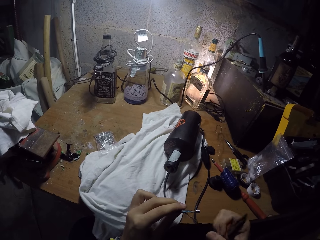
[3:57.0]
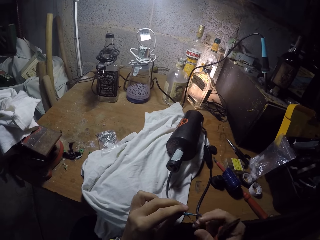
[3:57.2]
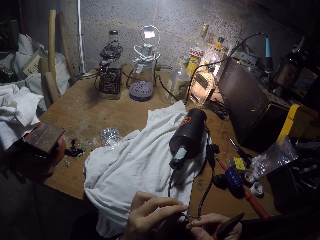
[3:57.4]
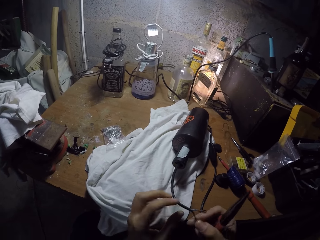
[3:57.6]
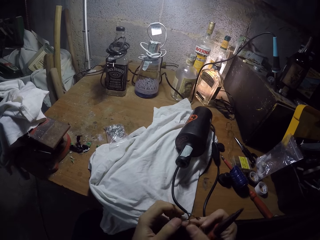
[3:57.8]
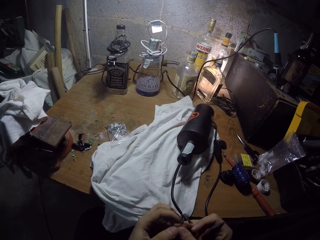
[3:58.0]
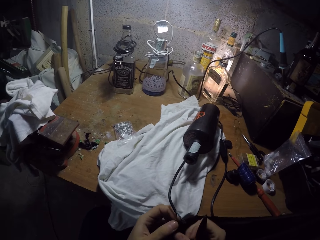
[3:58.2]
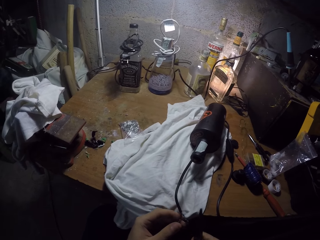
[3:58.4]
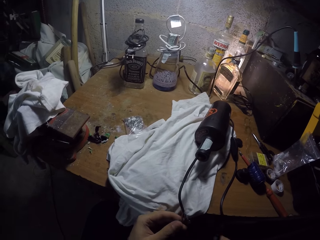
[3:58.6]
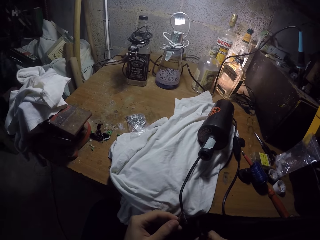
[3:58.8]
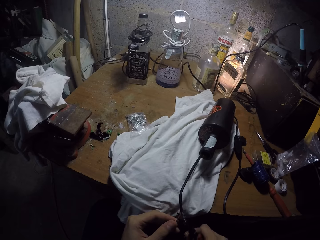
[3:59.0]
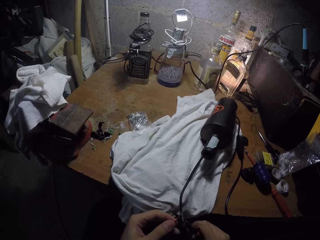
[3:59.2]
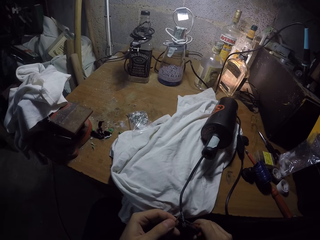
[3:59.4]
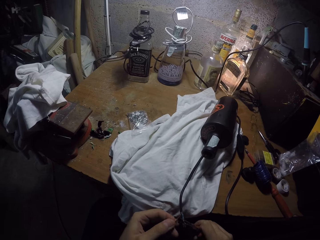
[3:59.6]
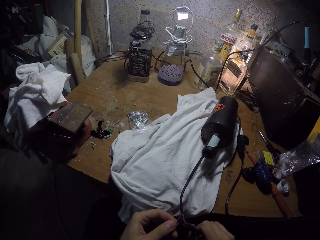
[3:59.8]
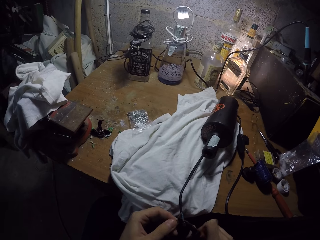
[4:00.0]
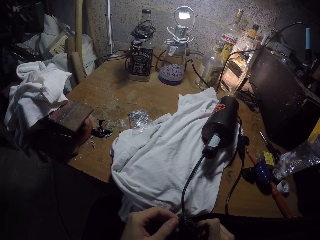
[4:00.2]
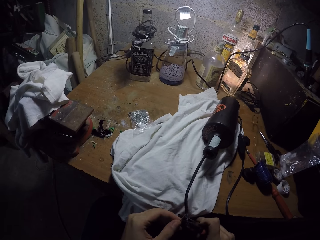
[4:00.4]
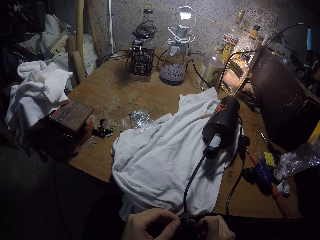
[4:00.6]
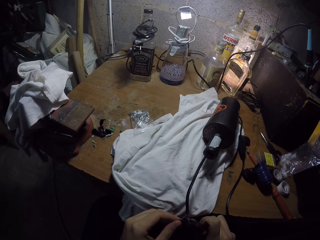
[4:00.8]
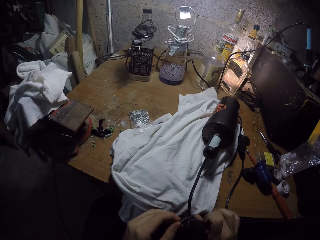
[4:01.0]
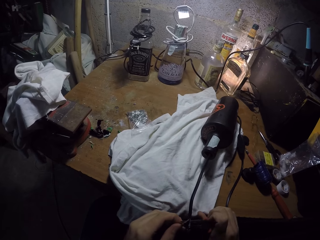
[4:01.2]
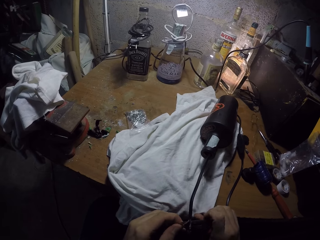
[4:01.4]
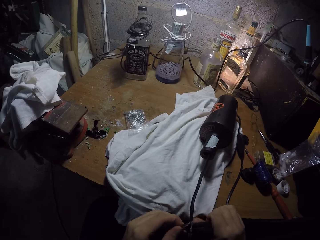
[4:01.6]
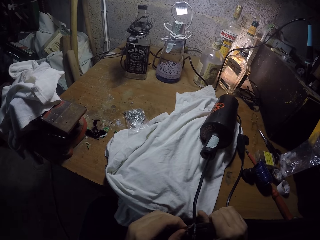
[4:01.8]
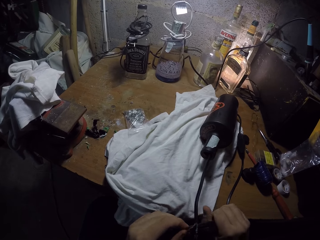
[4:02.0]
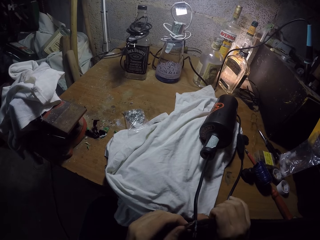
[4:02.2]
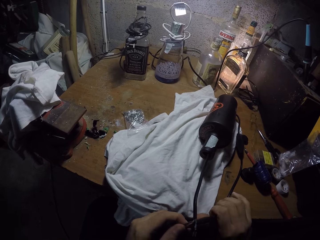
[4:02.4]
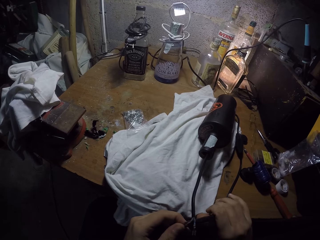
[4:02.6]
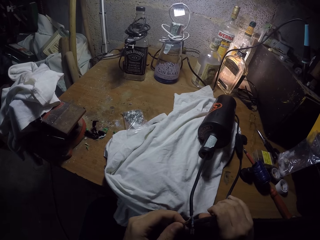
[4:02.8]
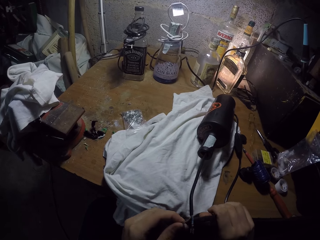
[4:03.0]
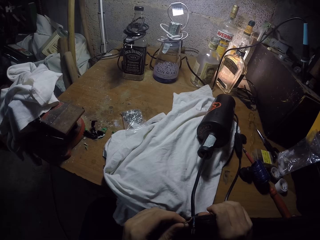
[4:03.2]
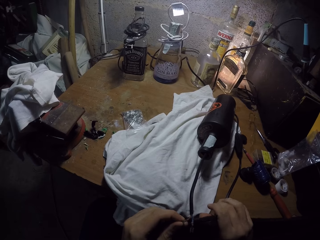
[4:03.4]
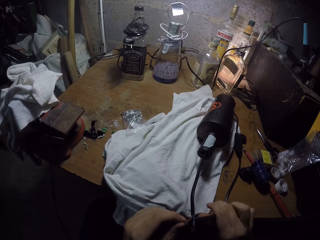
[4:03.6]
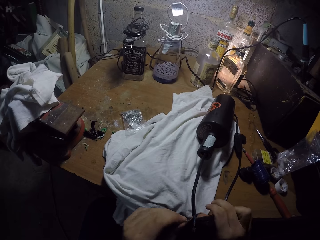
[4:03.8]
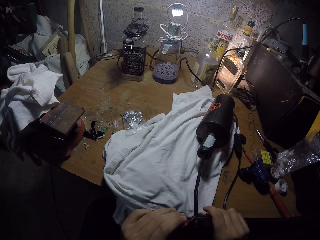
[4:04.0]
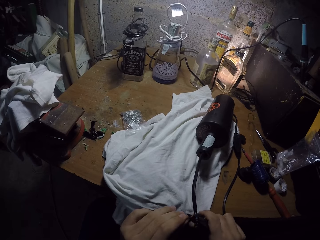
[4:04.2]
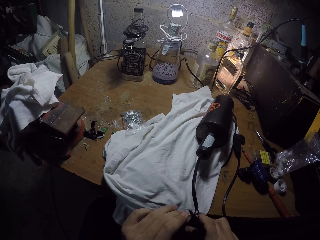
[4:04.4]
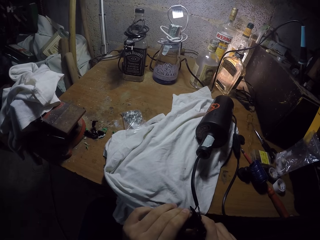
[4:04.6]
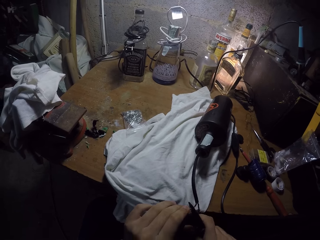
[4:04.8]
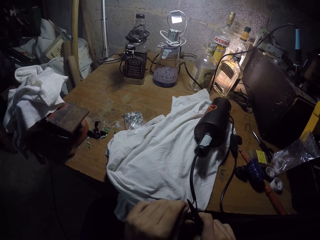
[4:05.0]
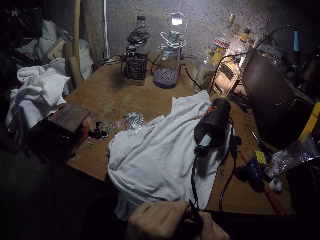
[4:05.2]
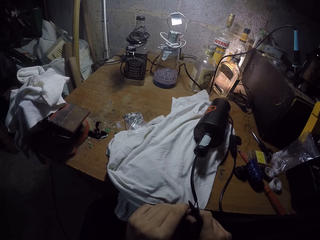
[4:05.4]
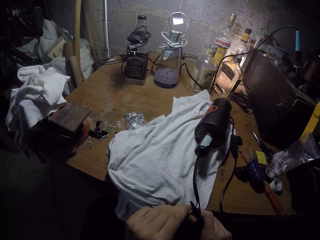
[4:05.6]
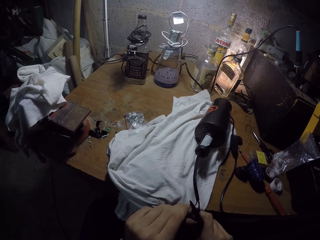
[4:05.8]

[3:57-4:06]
The camera wearer moves the cable wire from his right hand to his left hand. He holds the cable. He tightens the connector. He fixes the copper tube terminal to the cable wire with the pair of pliers.

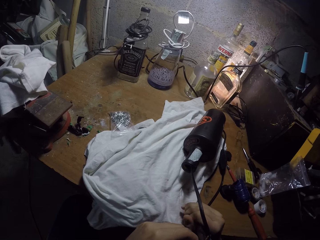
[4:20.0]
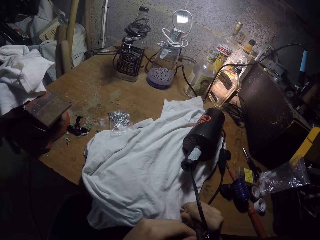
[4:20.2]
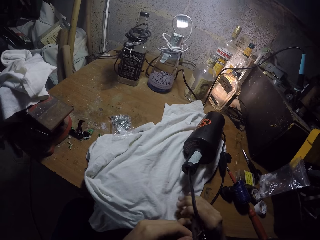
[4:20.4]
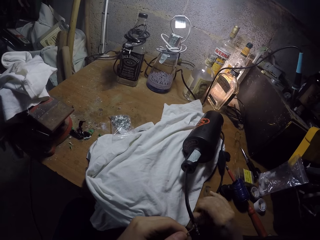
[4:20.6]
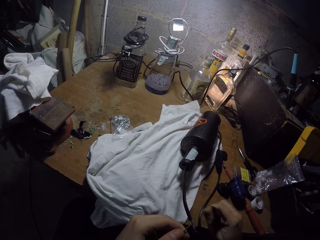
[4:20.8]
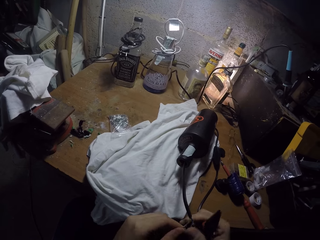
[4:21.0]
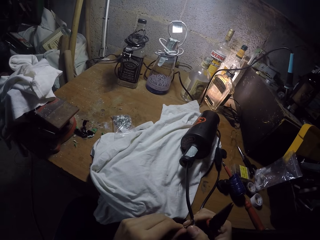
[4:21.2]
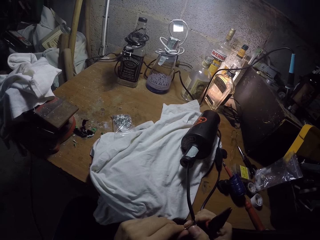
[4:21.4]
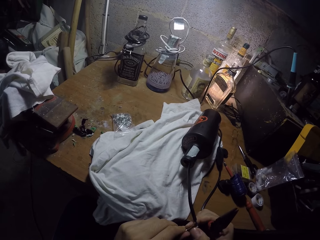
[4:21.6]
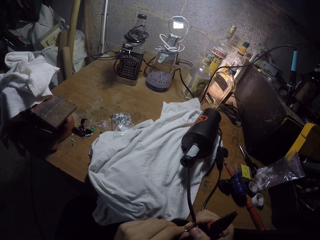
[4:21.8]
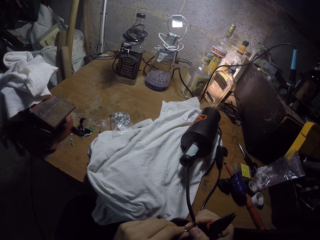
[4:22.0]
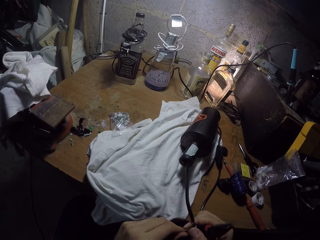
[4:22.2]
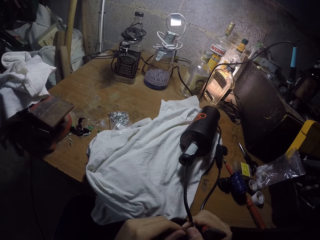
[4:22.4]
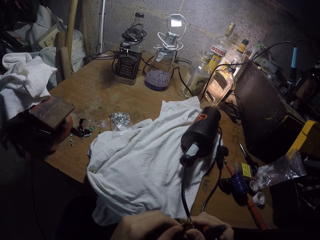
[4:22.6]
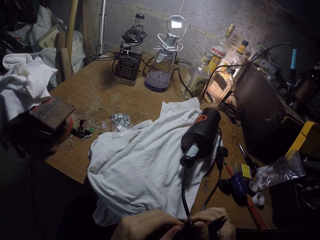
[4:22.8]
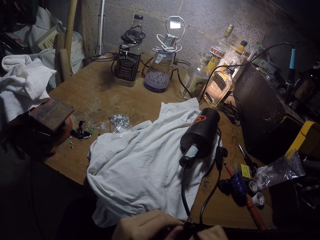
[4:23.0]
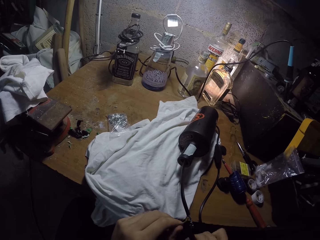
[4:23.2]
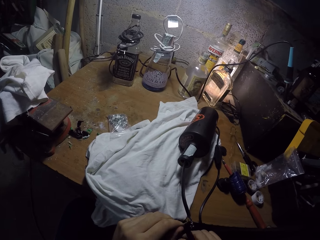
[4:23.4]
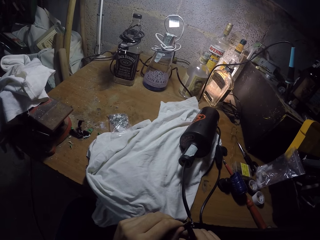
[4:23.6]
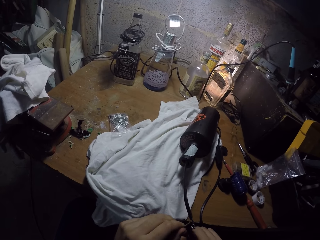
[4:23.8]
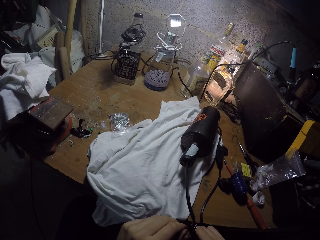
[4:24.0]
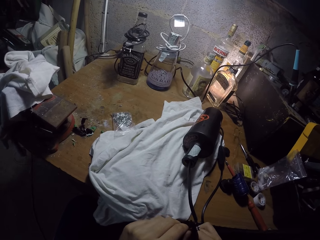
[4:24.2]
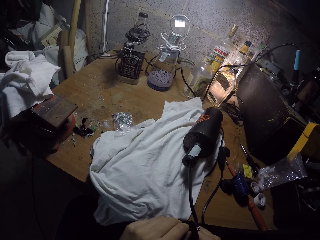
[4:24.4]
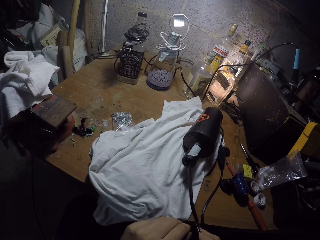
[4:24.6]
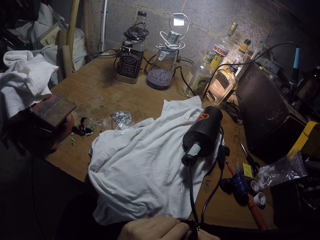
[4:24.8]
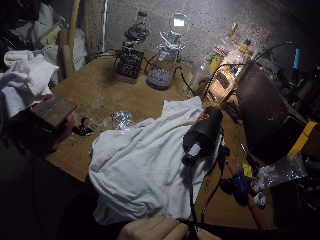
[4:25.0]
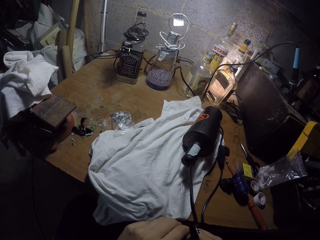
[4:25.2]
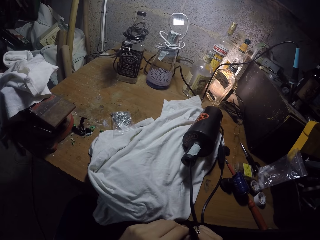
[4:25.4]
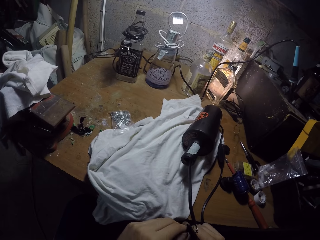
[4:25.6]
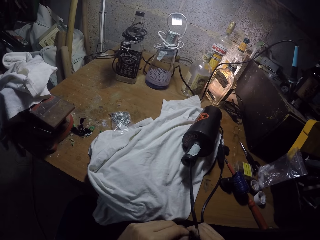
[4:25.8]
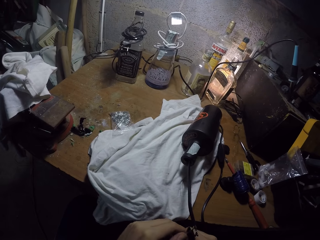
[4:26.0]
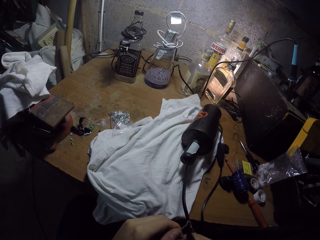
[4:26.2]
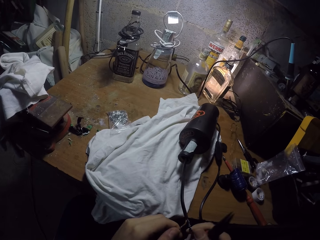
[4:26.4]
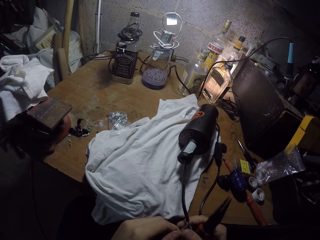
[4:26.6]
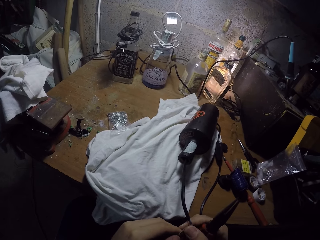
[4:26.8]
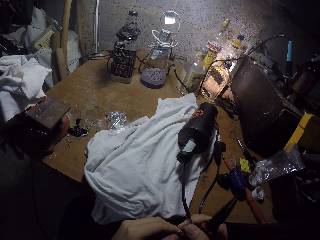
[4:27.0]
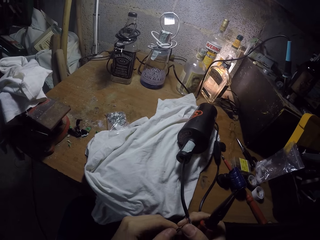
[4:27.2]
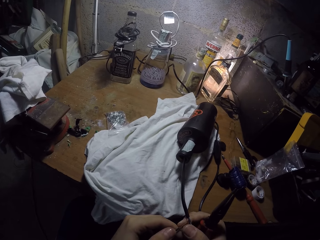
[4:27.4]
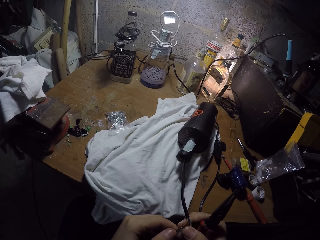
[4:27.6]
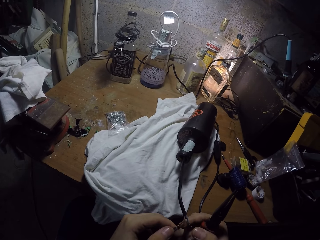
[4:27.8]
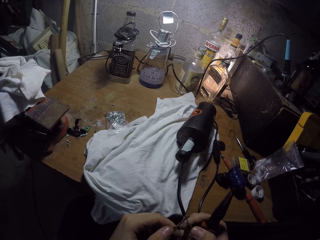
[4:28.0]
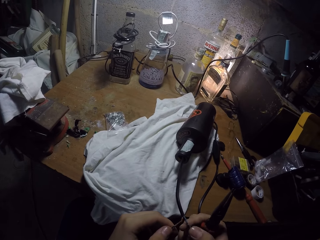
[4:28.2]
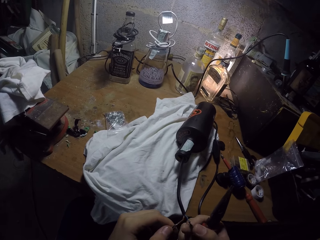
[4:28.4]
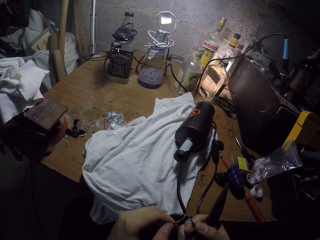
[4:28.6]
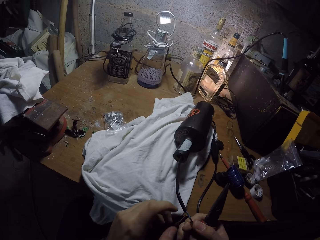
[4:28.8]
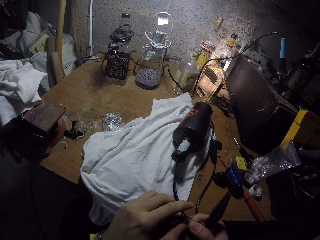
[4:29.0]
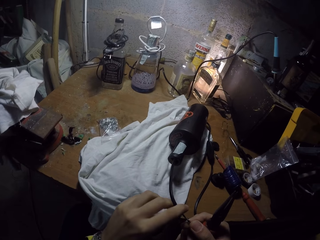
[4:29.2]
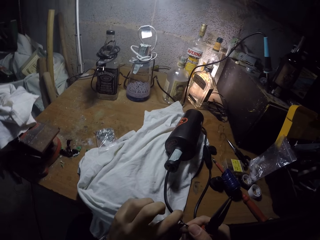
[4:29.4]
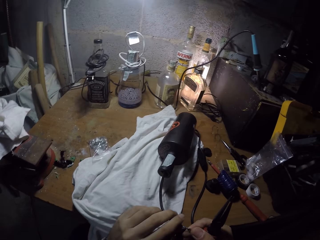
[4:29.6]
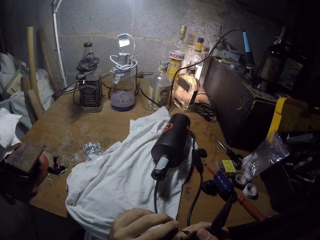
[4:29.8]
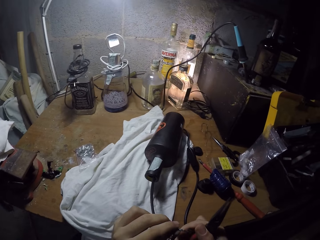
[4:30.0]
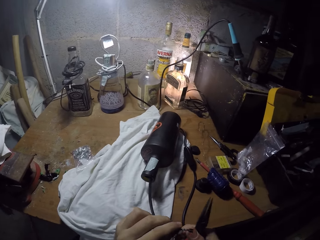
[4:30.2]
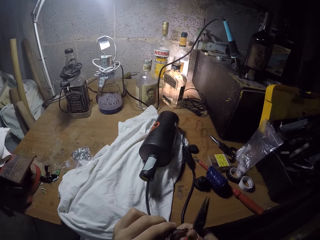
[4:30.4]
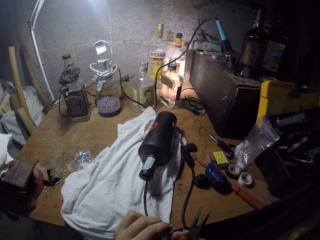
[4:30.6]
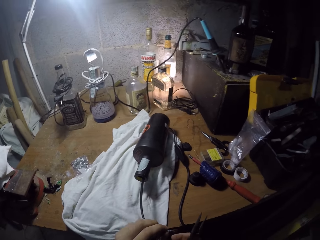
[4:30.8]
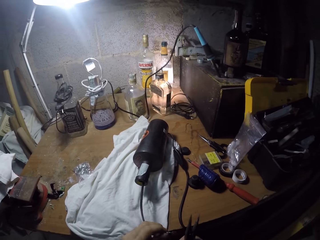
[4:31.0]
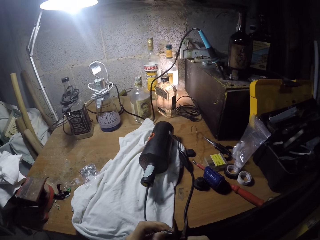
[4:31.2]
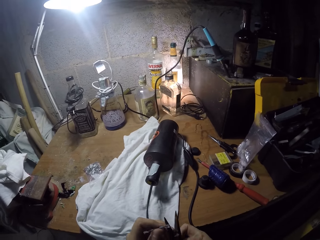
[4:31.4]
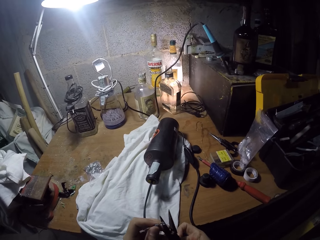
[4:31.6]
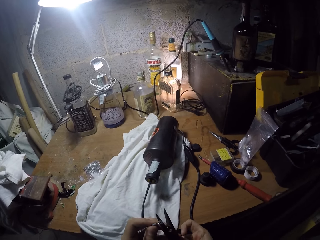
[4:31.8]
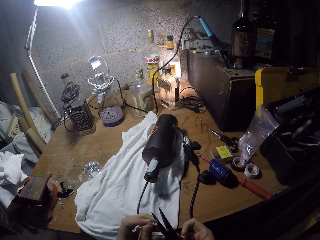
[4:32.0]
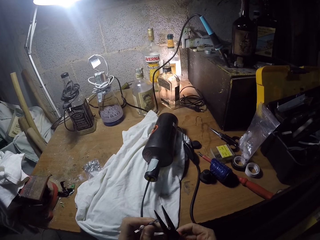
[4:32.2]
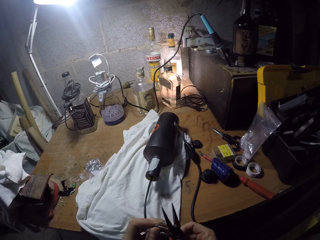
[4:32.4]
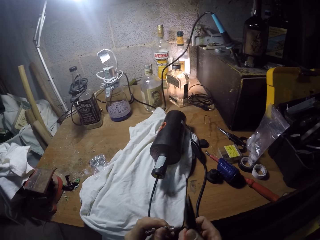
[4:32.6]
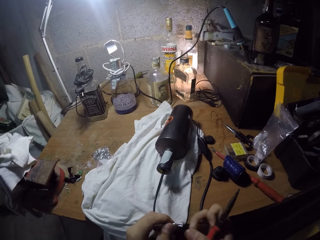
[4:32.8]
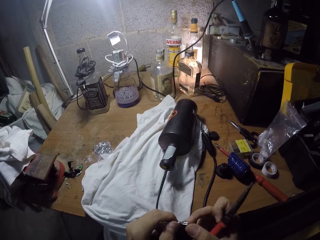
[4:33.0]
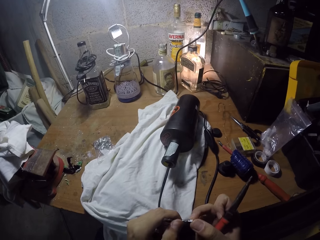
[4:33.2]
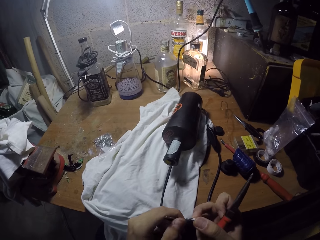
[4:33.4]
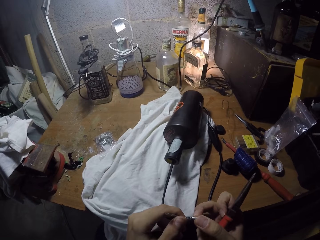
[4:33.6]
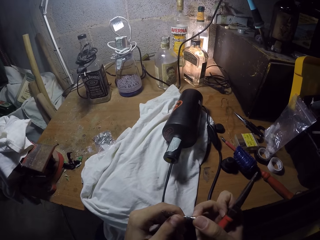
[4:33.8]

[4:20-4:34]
The camera wearer checks the cable wire with his hands. He touches the connector. He fixes the copper tube terminal to the wire with the pair of pliers. He tightens the connector. He checks the cable wire with his hands. He holds the connector.
